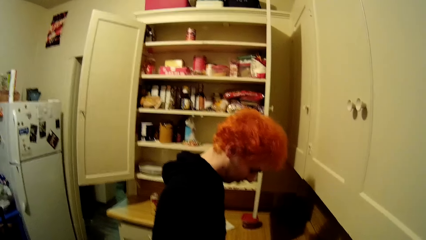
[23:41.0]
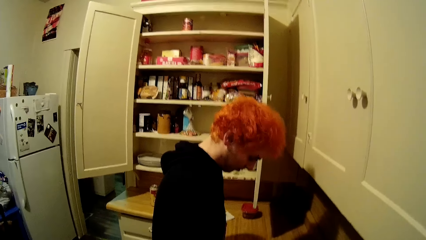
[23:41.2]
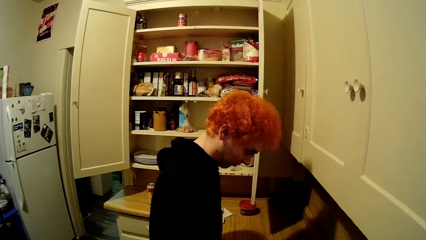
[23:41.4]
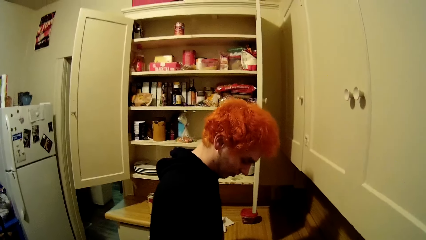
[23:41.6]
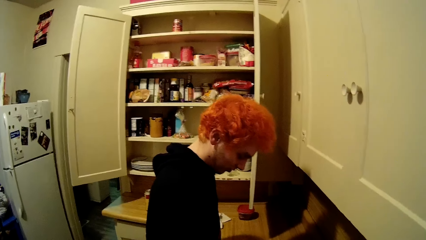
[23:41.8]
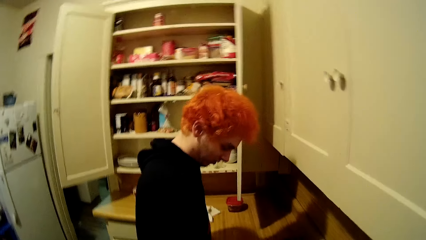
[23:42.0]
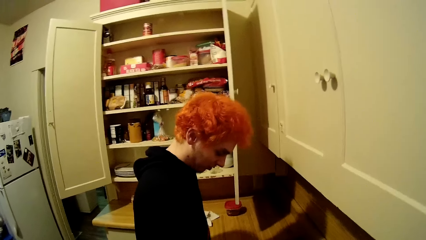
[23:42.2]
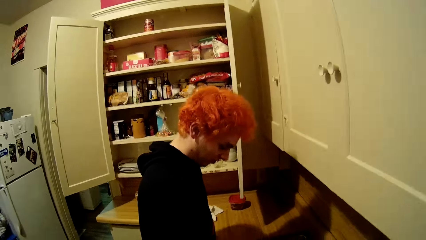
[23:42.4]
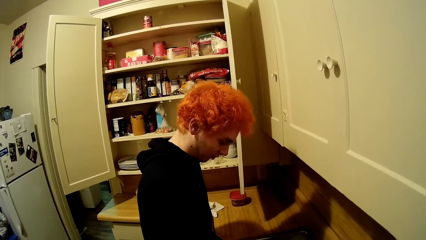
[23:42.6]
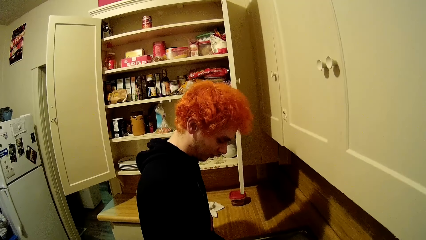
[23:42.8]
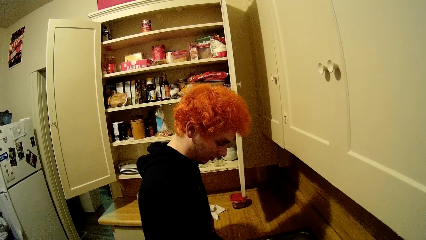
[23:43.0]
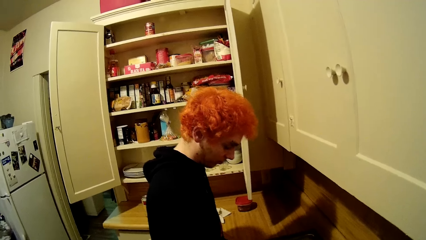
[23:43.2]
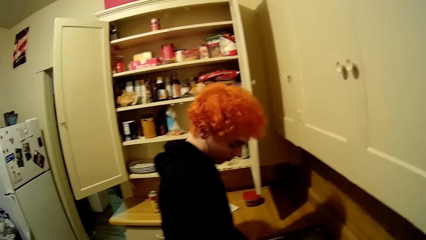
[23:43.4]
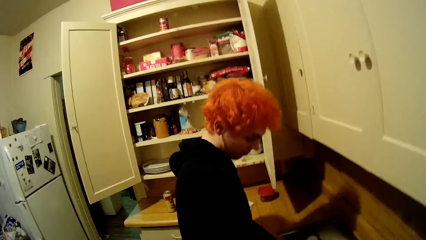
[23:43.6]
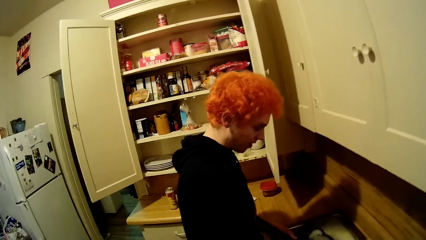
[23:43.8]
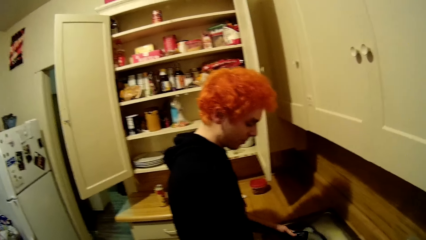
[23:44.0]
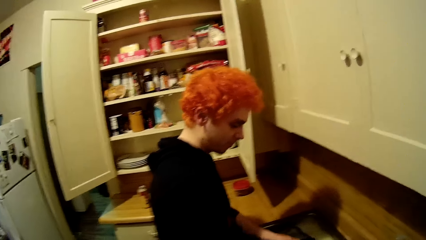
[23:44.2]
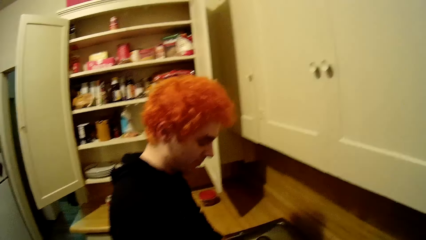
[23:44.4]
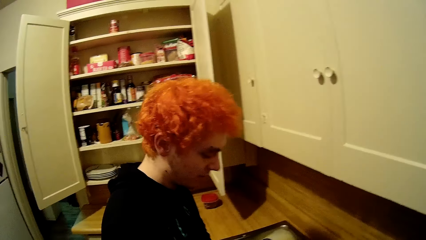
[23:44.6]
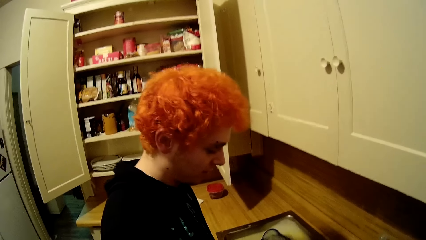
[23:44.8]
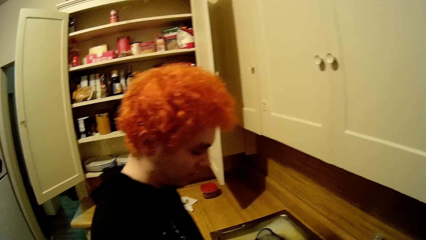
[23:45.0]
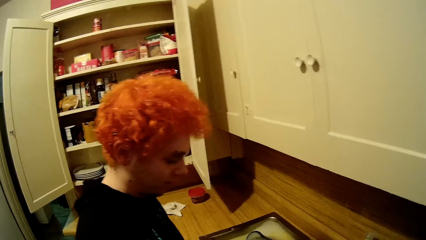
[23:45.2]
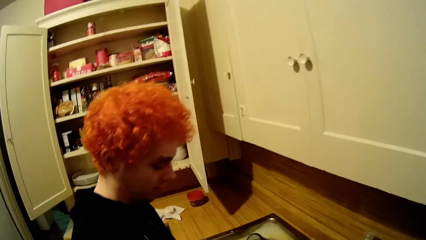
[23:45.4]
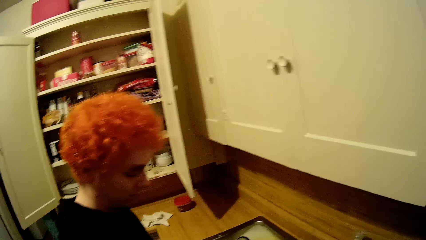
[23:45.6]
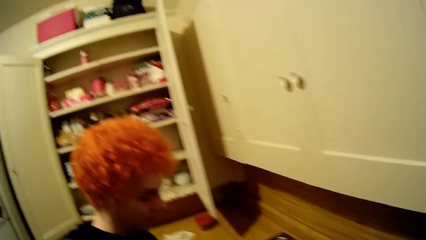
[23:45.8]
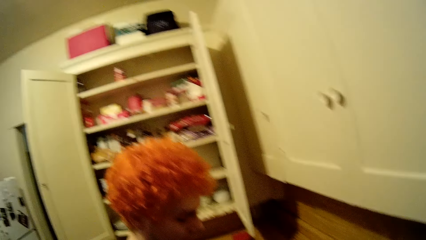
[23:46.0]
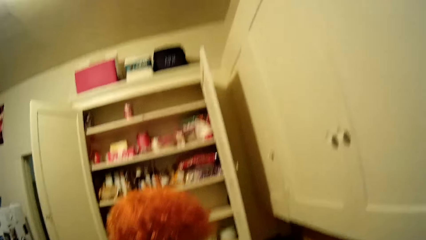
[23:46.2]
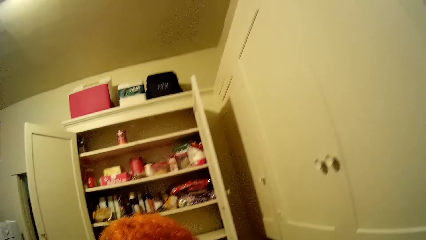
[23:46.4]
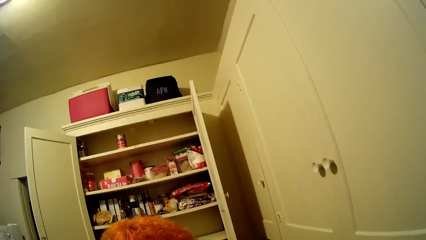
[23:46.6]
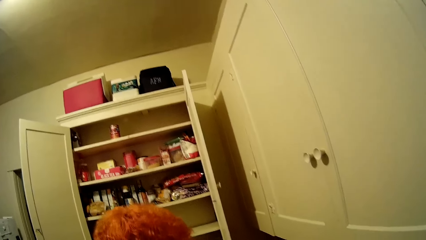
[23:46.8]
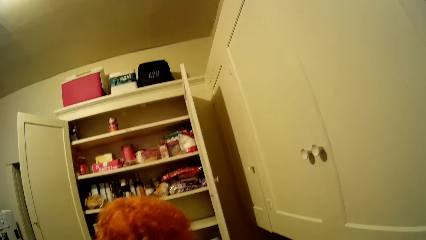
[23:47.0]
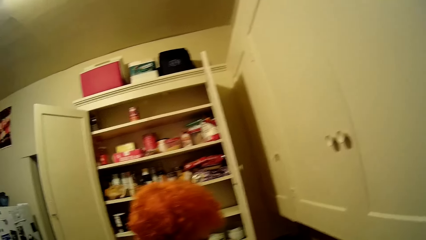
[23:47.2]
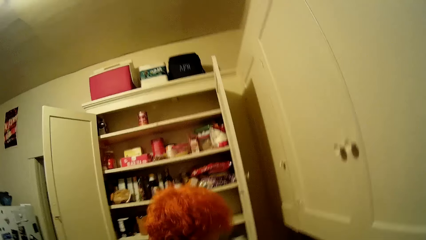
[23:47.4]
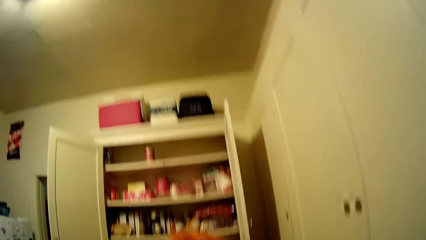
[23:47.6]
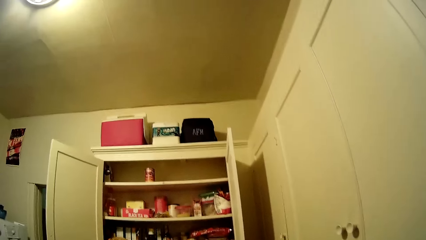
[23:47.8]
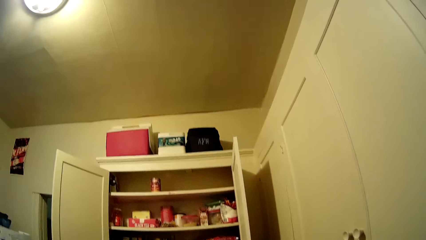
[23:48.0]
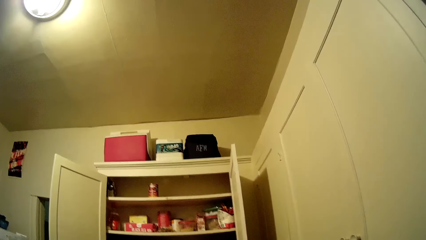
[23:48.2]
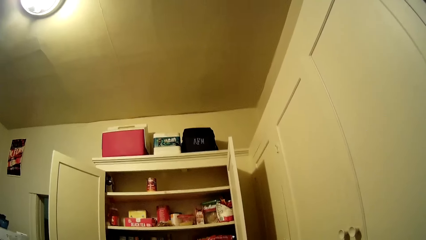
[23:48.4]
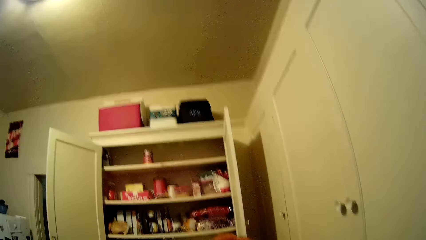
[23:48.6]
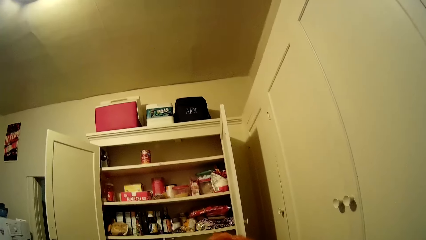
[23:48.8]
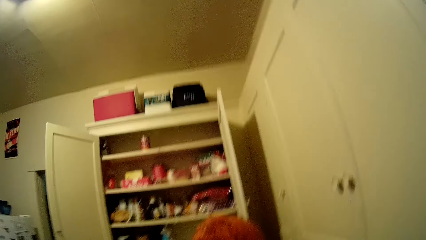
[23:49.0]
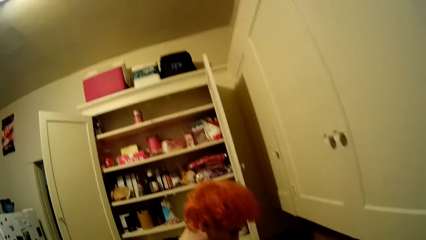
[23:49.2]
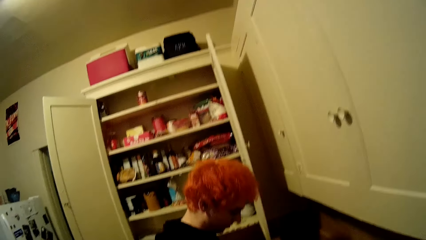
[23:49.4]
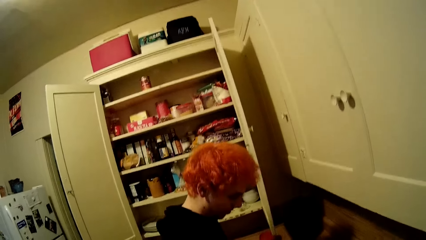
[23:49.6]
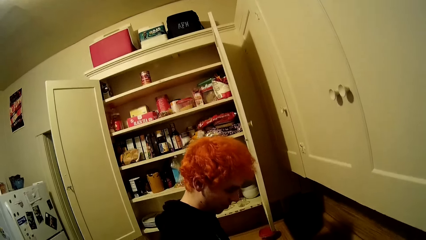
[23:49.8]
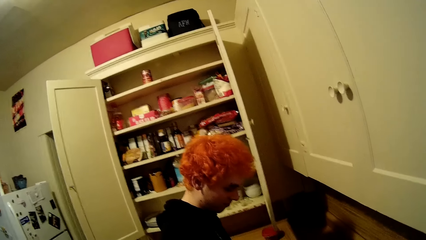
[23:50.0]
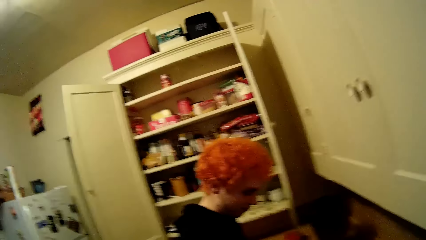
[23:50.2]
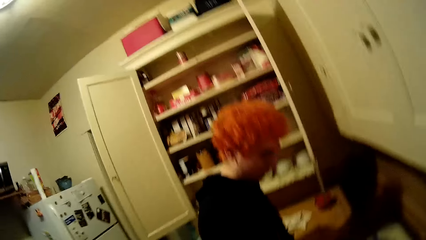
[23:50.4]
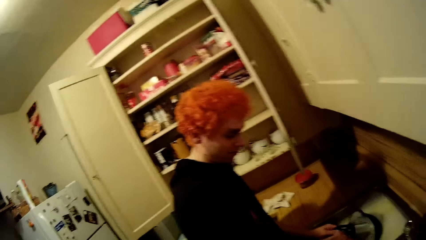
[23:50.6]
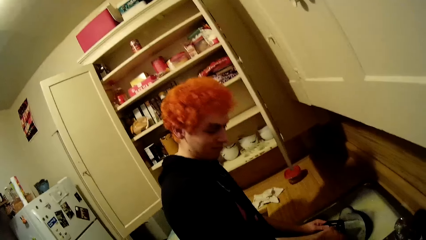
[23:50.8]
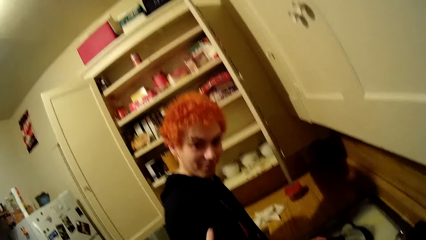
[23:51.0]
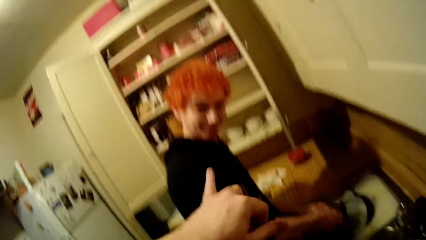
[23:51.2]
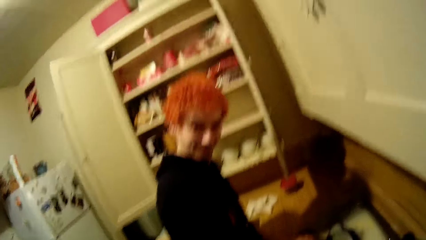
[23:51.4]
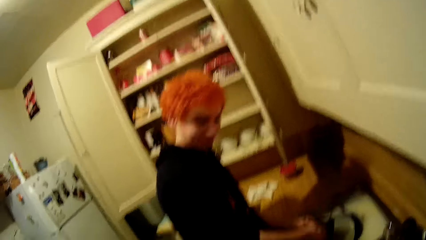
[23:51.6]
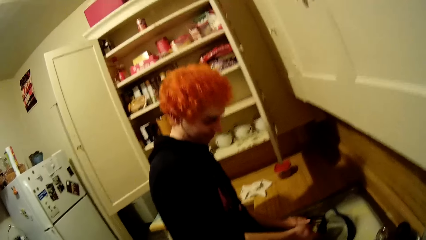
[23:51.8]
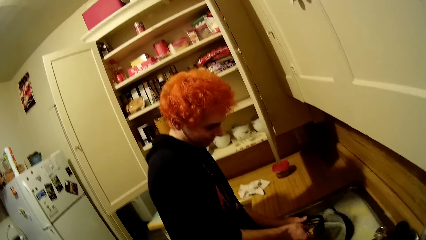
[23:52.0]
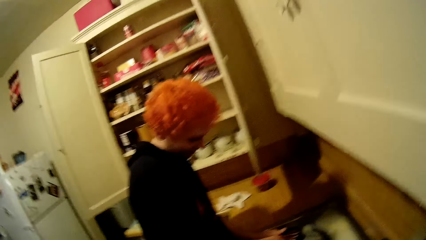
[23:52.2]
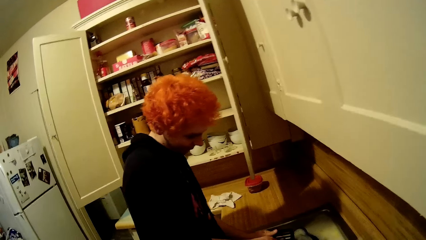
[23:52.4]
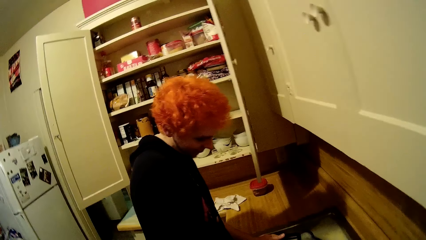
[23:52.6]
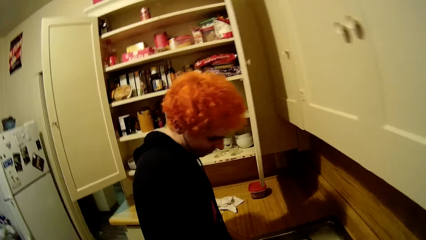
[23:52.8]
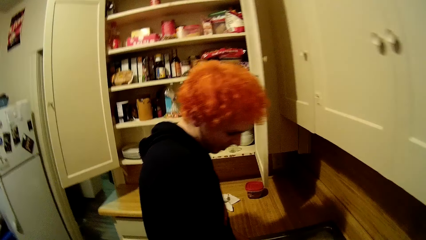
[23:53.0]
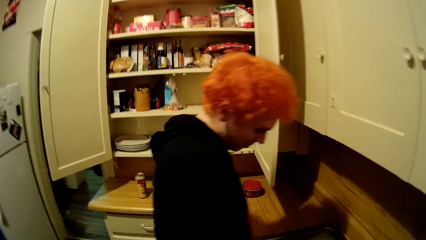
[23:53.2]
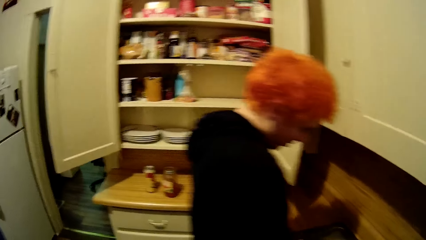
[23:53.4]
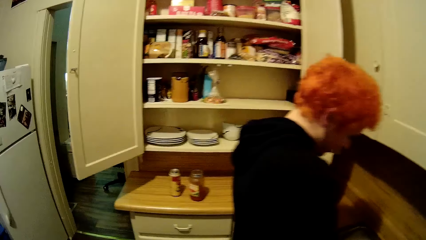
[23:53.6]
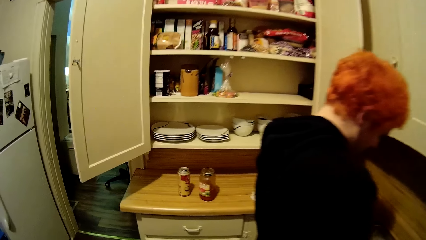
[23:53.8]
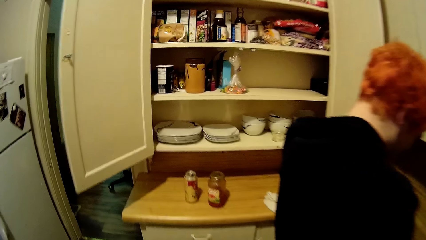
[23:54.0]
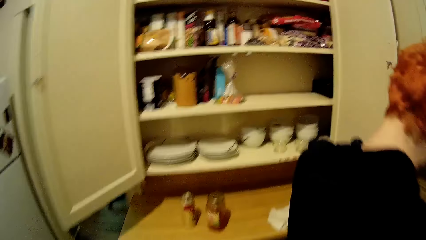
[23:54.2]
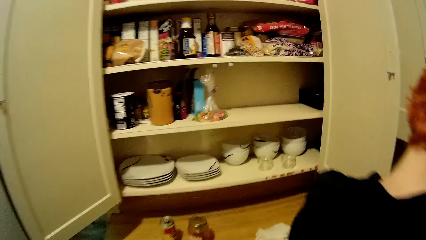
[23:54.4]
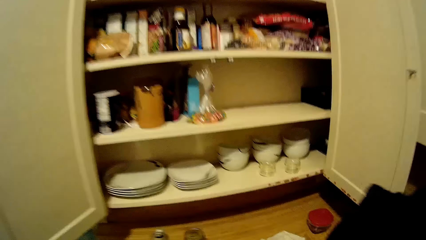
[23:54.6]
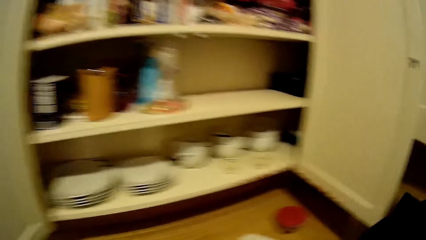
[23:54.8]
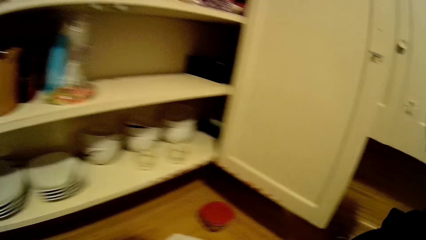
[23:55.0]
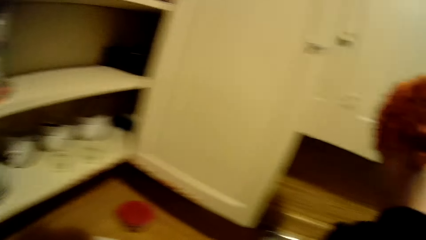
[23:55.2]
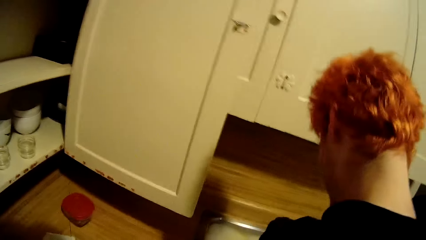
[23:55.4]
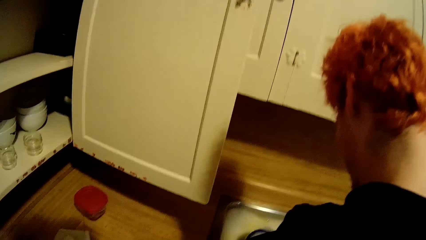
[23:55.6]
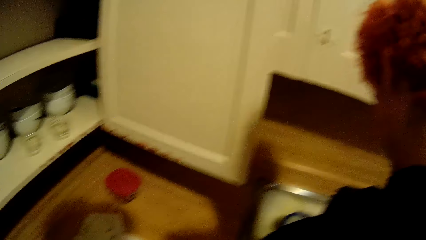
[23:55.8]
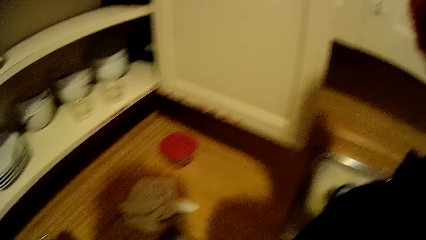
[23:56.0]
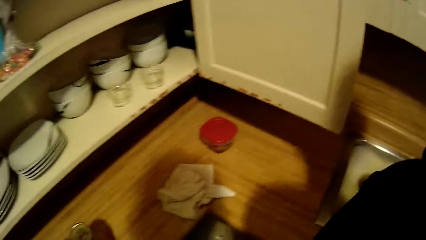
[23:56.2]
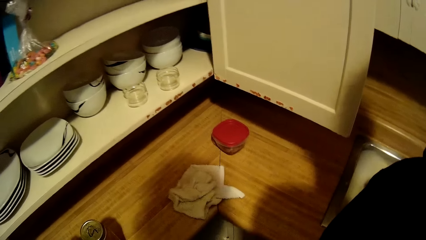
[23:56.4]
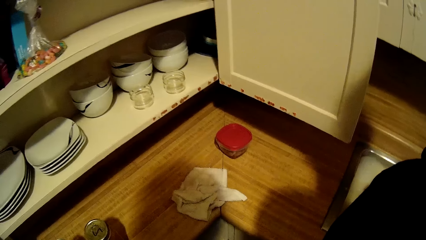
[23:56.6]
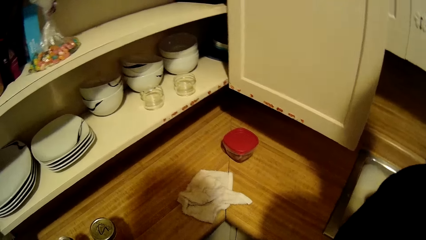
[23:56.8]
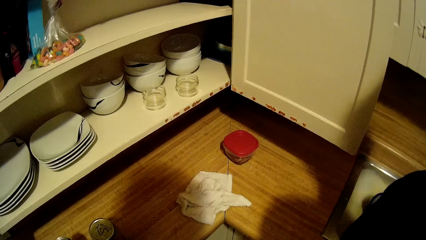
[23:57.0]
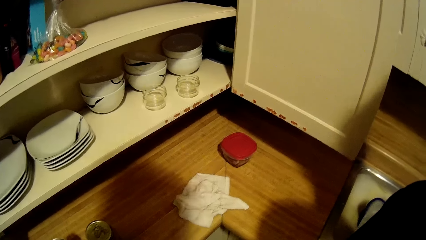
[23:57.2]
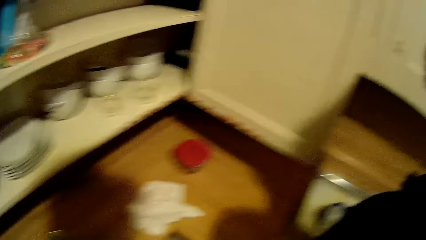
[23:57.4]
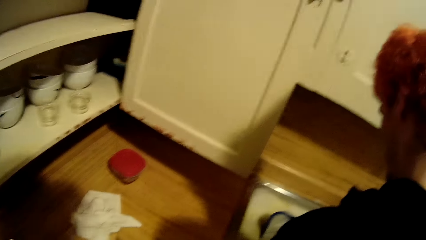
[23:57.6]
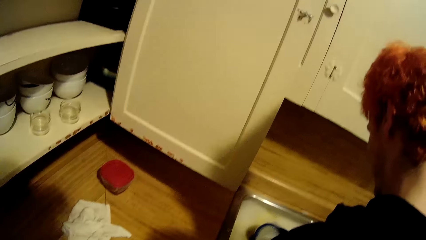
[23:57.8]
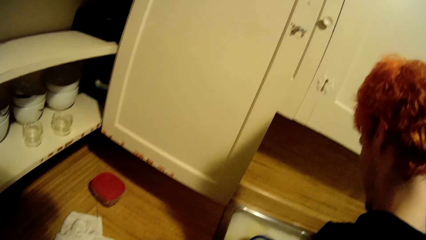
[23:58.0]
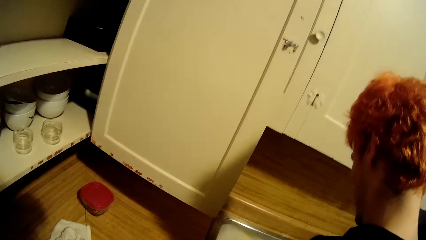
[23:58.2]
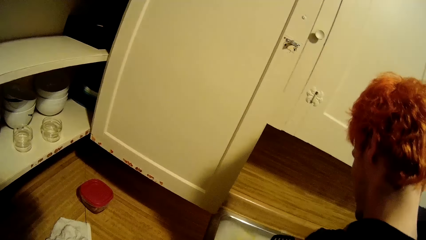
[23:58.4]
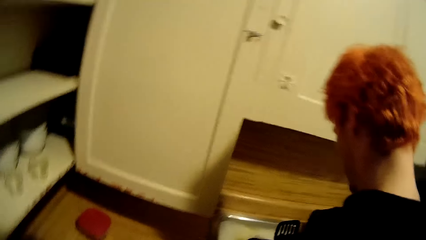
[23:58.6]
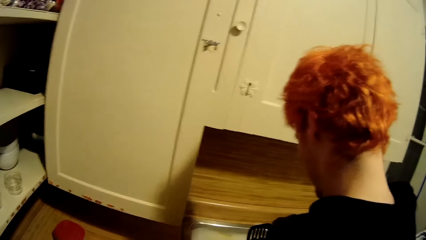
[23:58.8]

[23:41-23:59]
The camera wearer looks around the kitchen. They make a gesture. They walk around the house. They converse with a man. They stare around the house.
